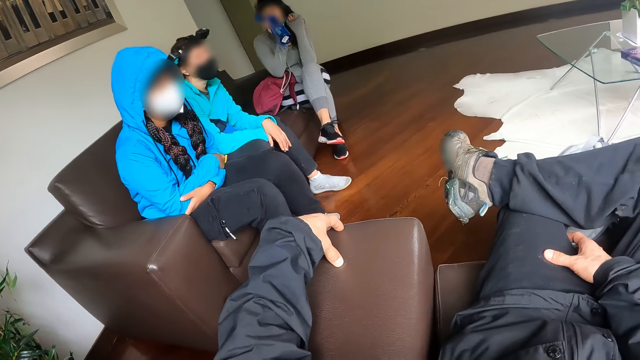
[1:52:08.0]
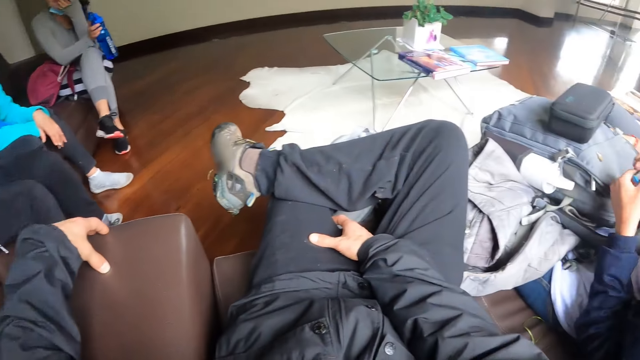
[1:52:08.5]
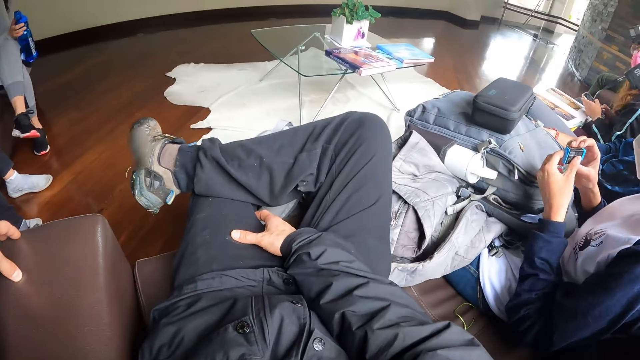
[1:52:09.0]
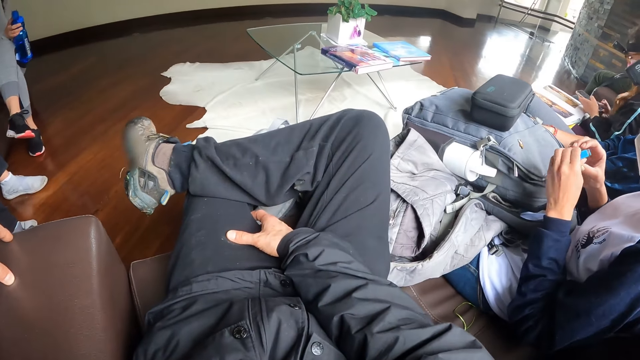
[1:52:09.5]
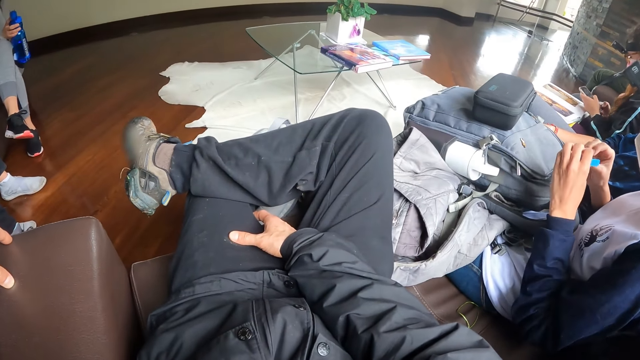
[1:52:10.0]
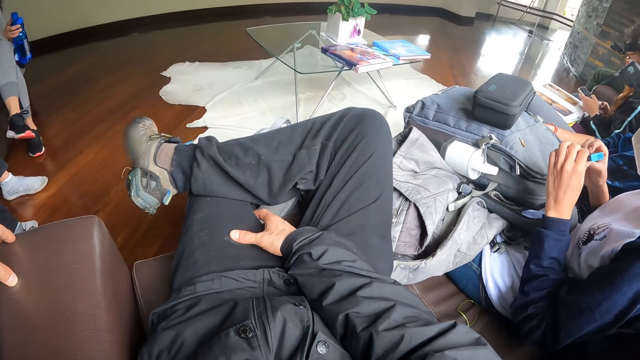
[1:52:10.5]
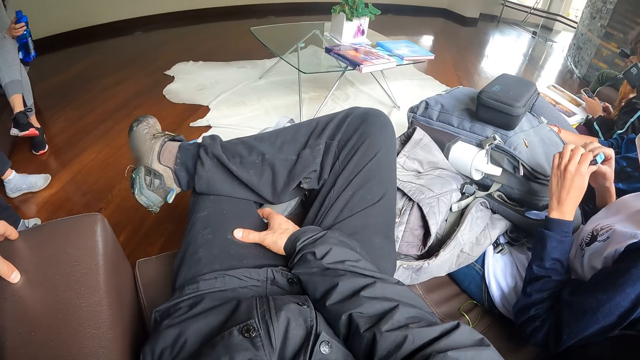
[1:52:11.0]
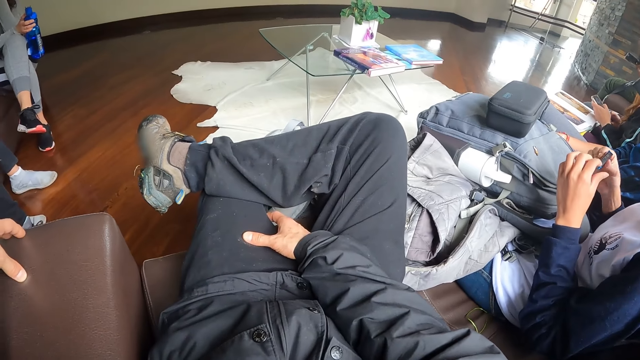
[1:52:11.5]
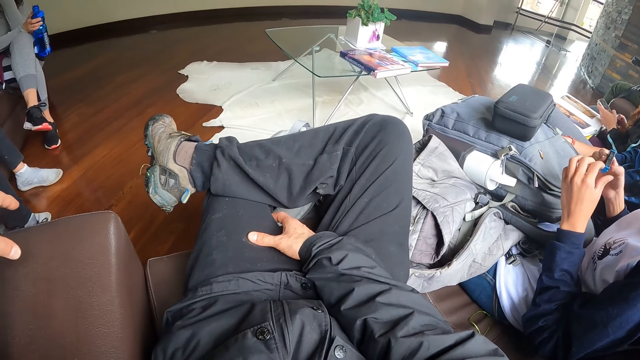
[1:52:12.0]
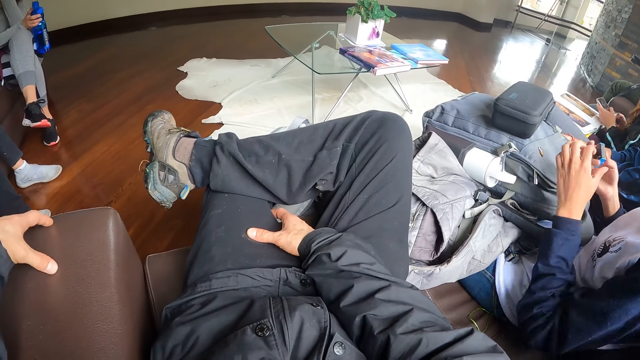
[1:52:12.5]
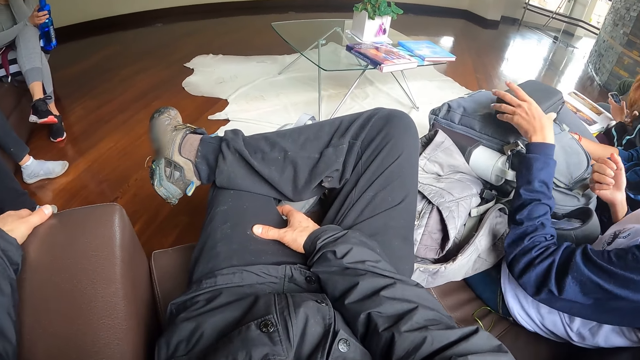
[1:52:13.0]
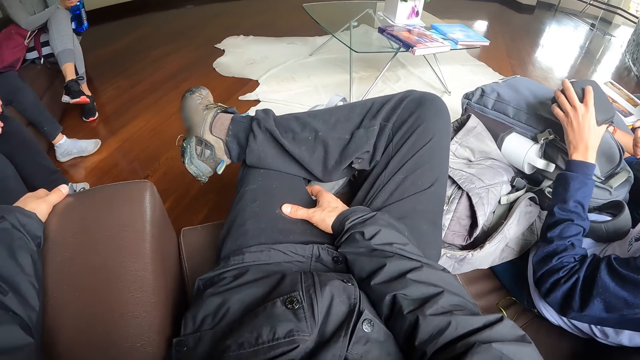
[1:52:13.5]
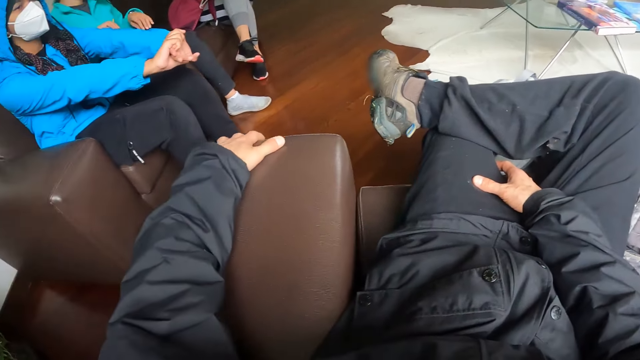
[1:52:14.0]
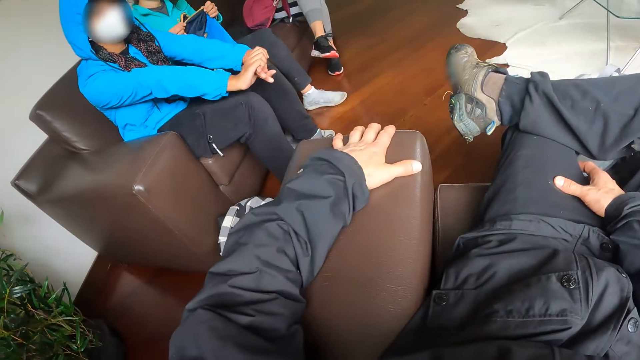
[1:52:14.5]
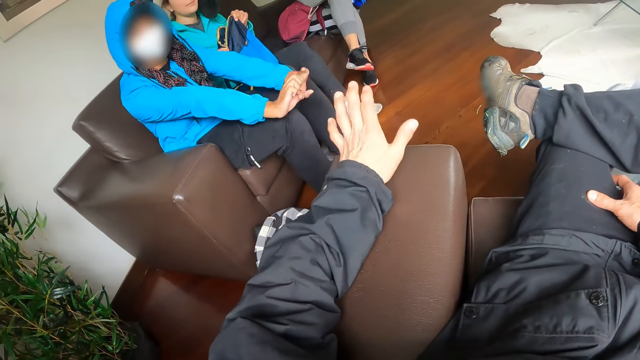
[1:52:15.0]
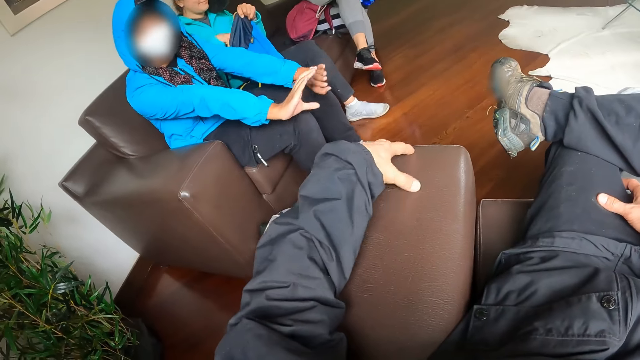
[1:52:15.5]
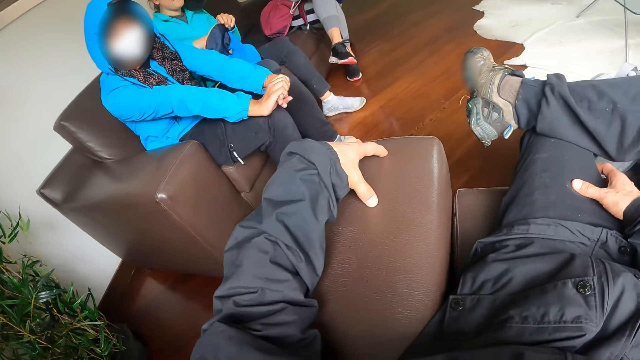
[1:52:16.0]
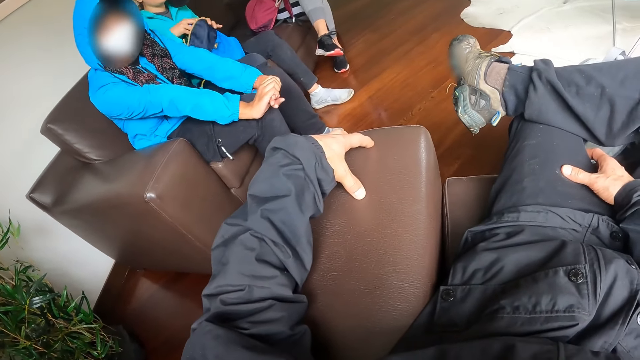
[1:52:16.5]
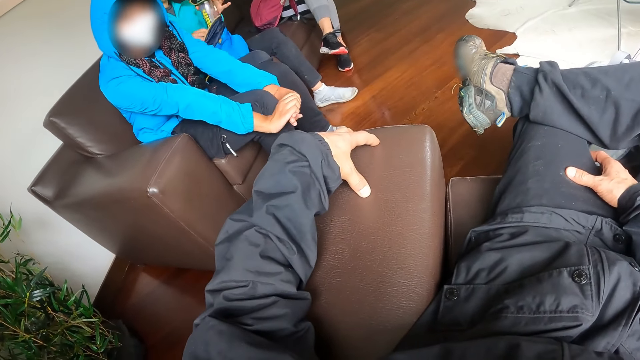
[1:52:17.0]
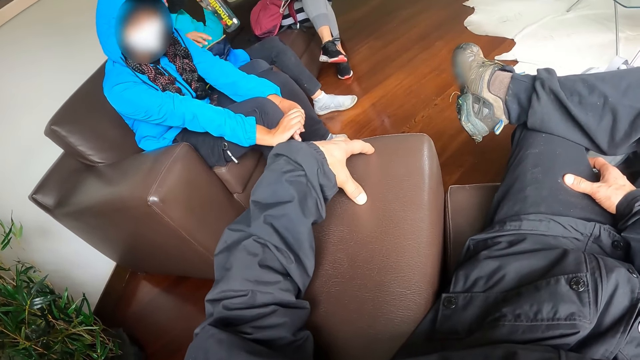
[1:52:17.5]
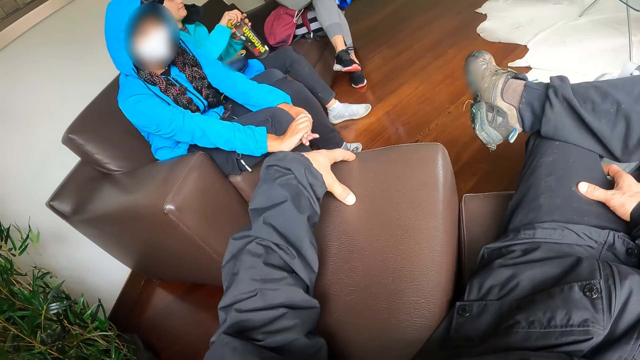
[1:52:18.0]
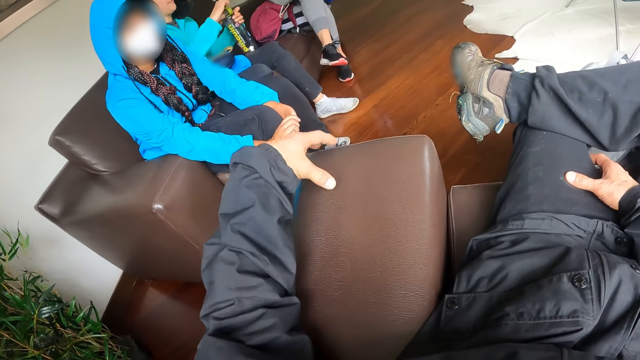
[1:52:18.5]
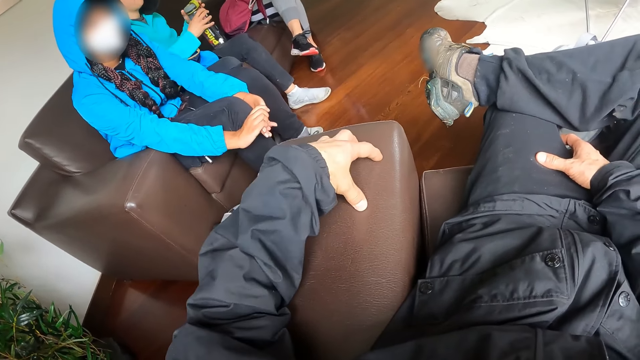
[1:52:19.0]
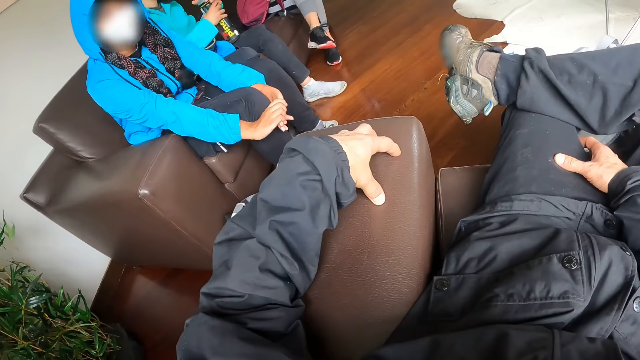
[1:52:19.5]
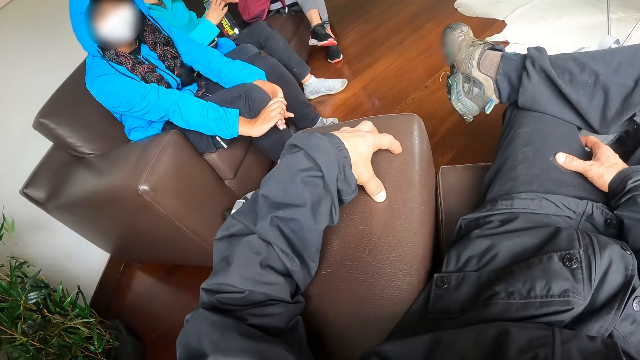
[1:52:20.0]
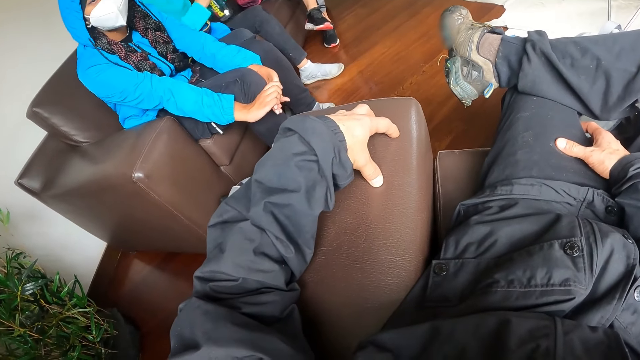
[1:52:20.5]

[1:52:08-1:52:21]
The woman flips the nail file in her hands. She lifts the pouch on the backpack with her left hand. Another woman stretches her hands. A third woman opens the zipper of the backpack on her lap with her right hand. The camera wearer turns around the sofa. He hits the sofa with his left hand repeatedly. The third woman lifts a water bottle from the backpack on her lap with her left hand. She opens the water bottle with her right hand.

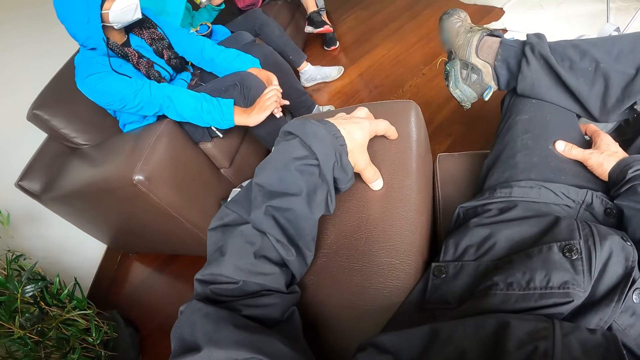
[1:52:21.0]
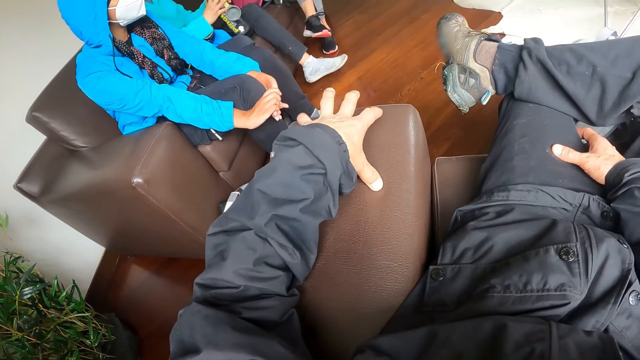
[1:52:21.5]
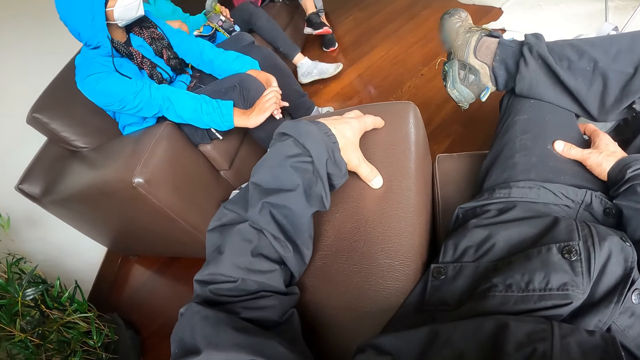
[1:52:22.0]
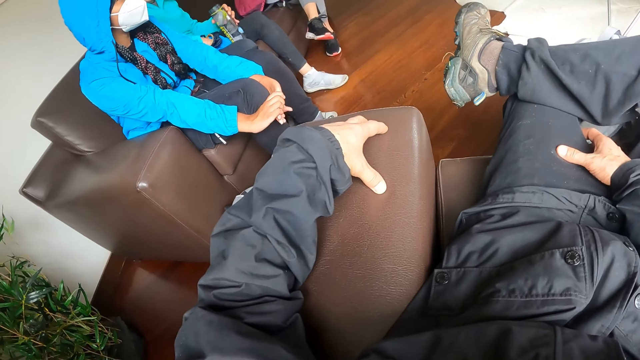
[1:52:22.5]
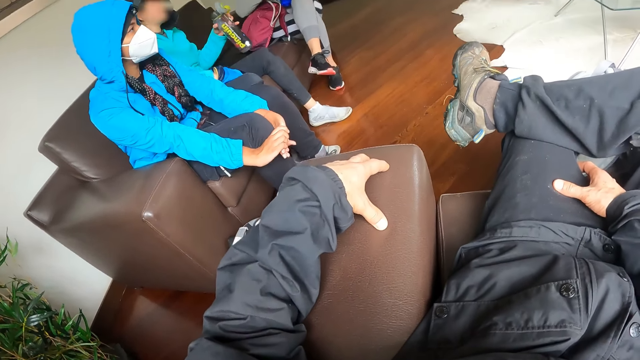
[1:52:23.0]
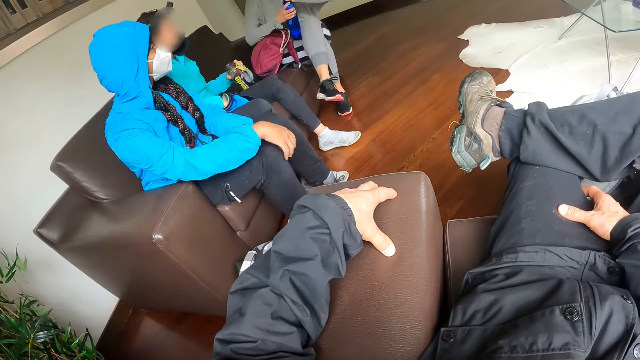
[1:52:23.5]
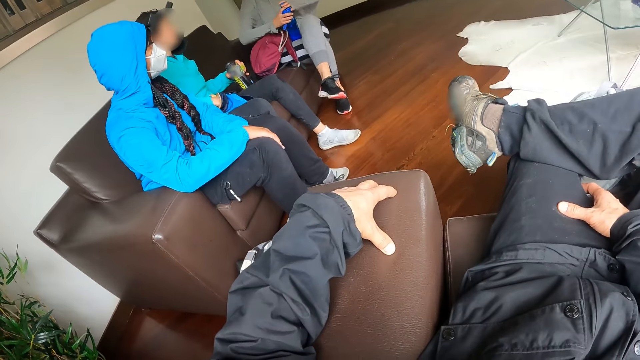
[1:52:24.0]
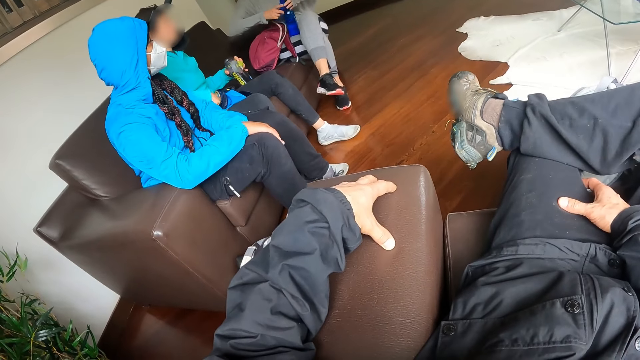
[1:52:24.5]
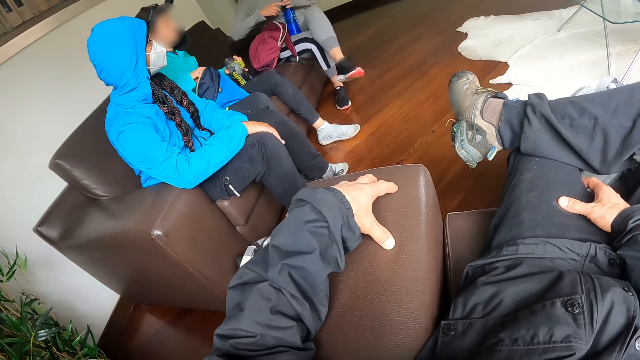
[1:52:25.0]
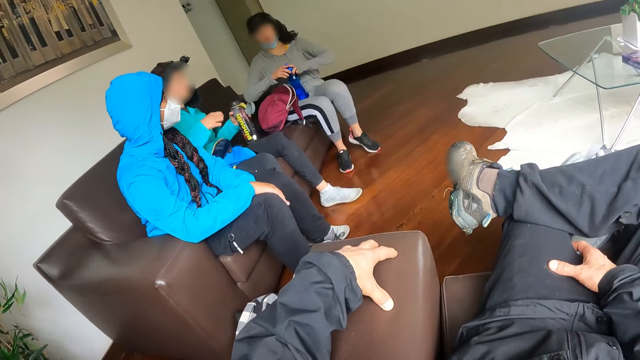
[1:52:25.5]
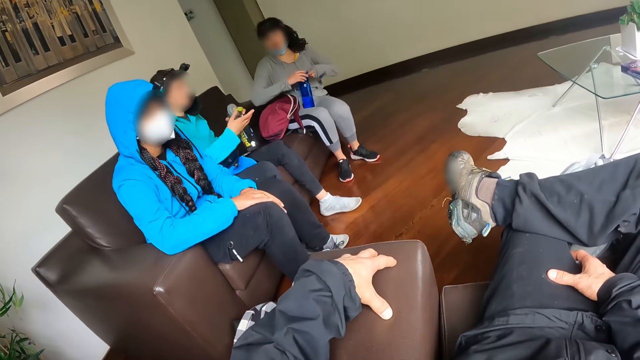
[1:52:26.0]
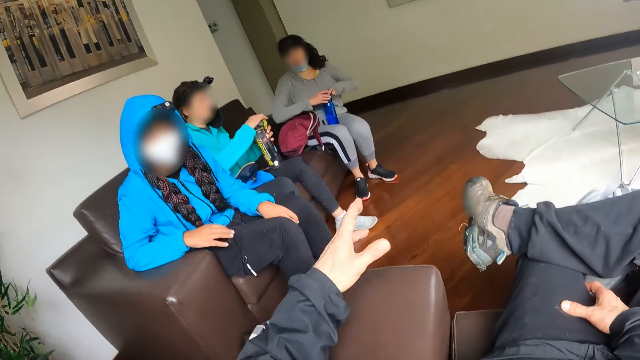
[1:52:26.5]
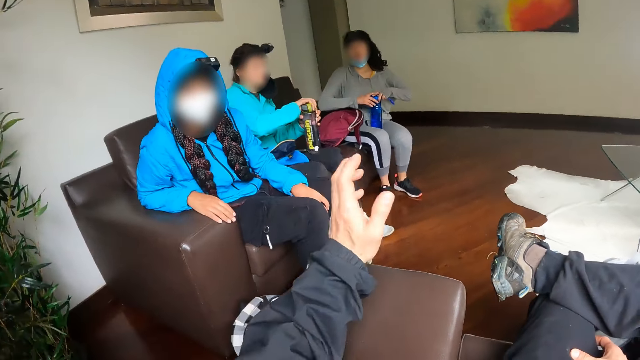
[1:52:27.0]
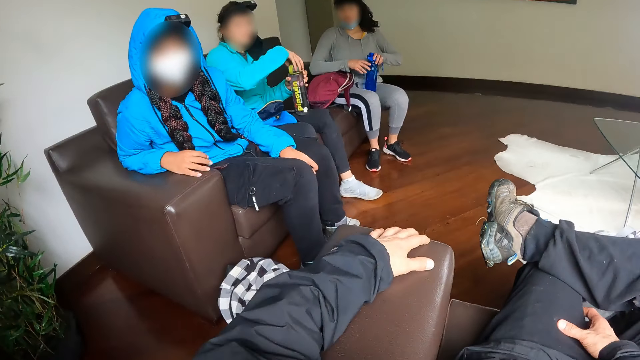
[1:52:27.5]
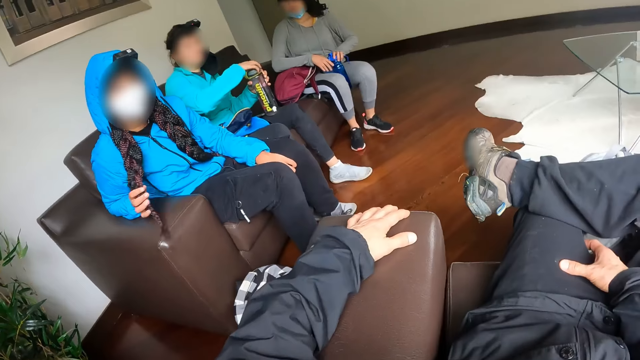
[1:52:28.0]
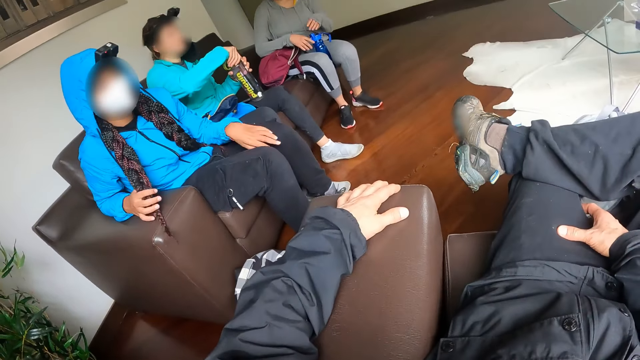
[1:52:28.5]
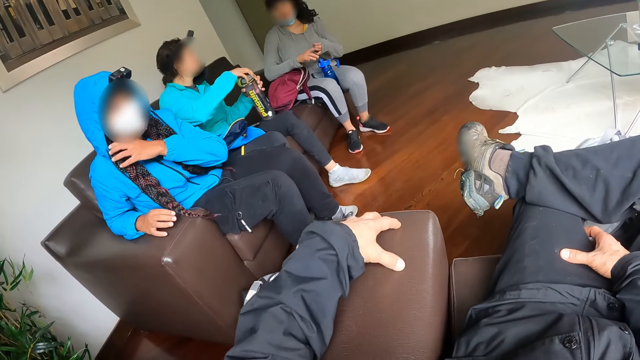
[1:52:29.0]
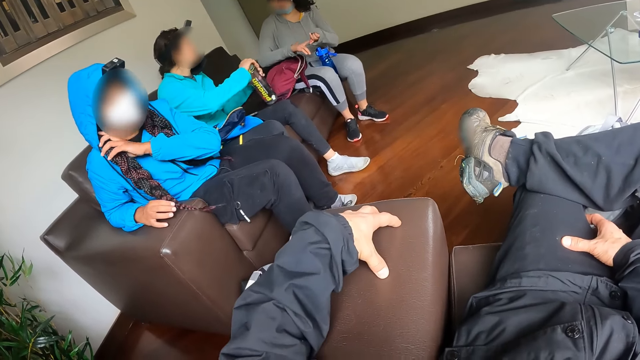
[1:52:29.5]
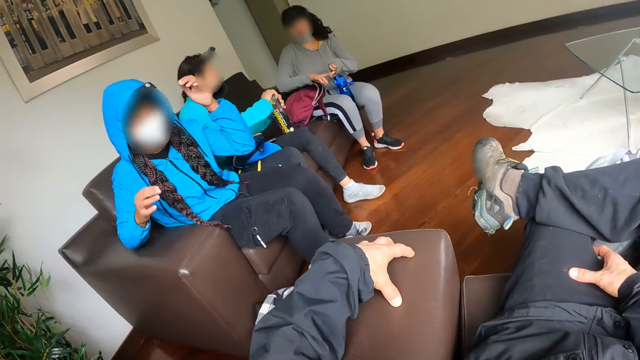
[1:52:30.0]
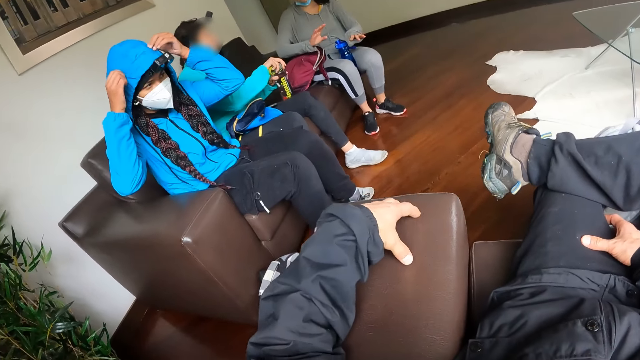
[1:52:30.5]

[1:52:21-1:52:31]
The woman drops the water bottle in her left hand in-between her lap. She lifts the bottle of water in her left hand. She drops the bottle of water in her left hand on the sofa. She lifts a phone from the backpack on her lap with her right hand. She drops the phone on her lap with her right hand. She closes the lid on the water bottle with her right hand. The camera wearer does gestures. Another woman moves her hair with her right hand. A third woman holds the water bottle in-between her laps. The second woman moves her hair with her left hand. The third woman makes some gestures with her hands. The first woman drops the water bottle in her hands on the sofa. The second woman removes the hoodie on her head with her hands.
